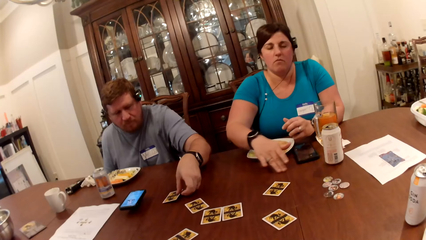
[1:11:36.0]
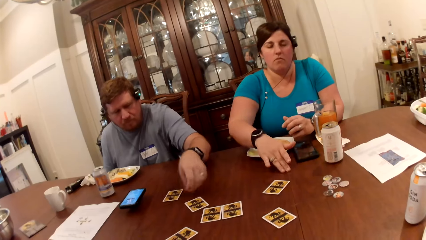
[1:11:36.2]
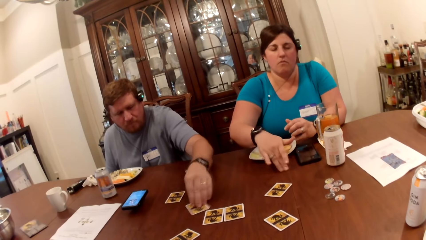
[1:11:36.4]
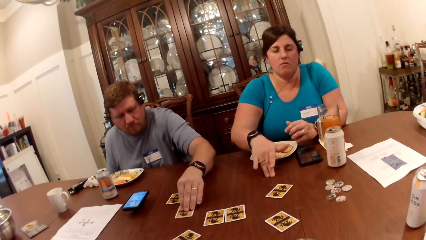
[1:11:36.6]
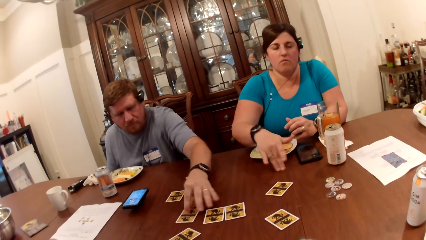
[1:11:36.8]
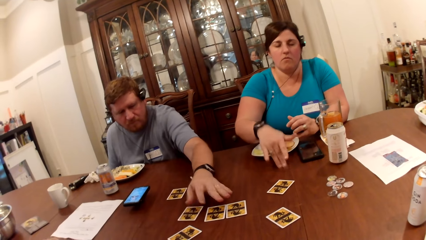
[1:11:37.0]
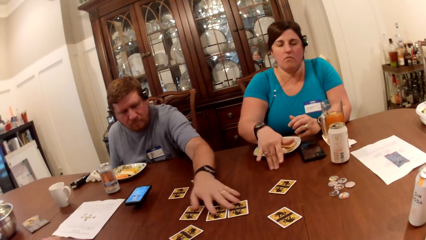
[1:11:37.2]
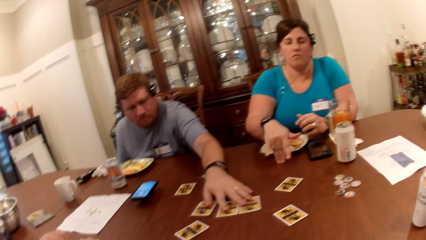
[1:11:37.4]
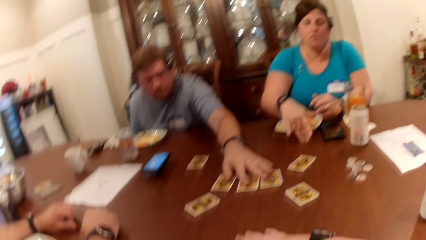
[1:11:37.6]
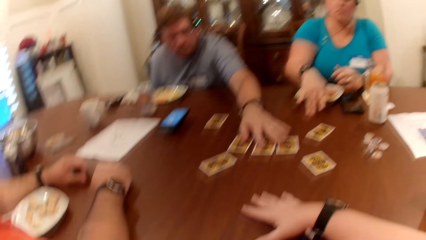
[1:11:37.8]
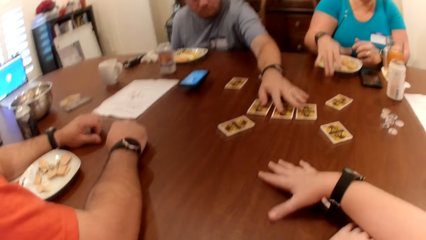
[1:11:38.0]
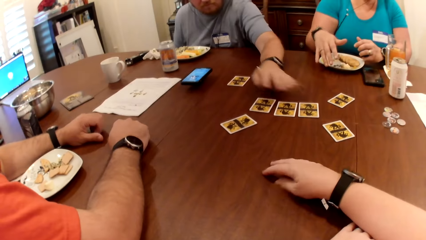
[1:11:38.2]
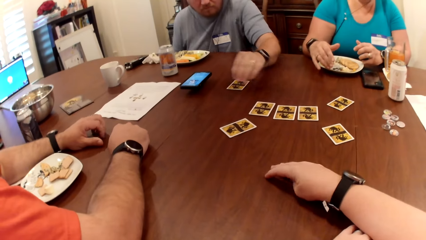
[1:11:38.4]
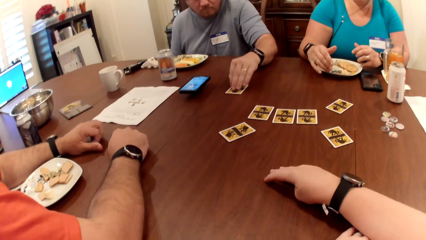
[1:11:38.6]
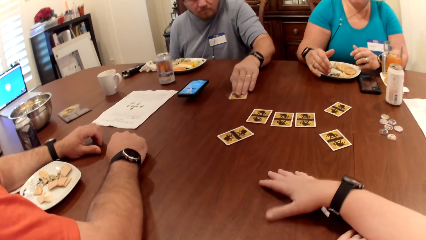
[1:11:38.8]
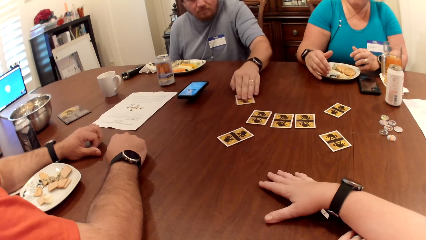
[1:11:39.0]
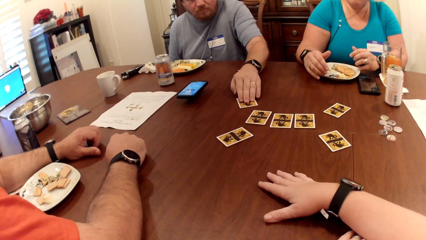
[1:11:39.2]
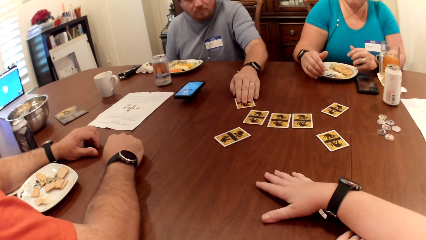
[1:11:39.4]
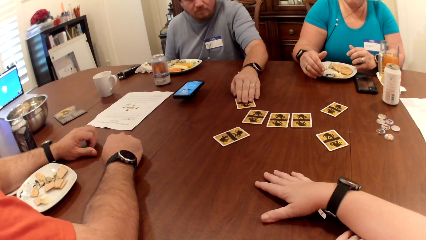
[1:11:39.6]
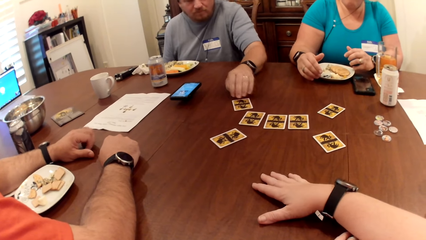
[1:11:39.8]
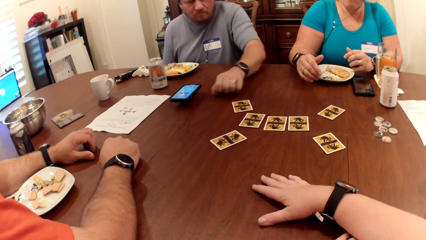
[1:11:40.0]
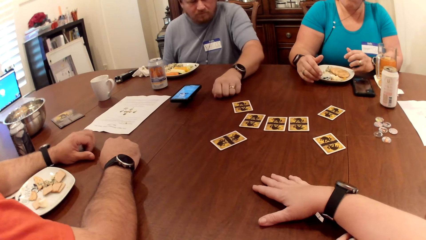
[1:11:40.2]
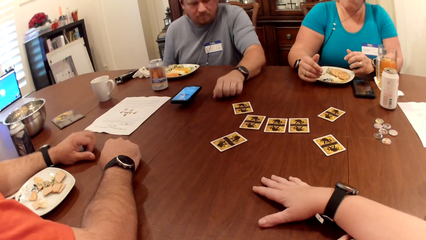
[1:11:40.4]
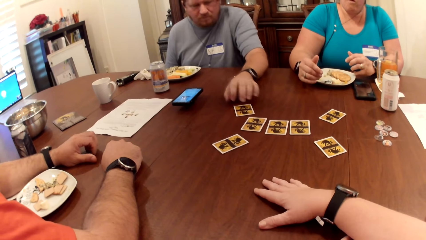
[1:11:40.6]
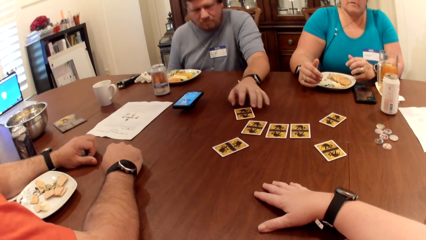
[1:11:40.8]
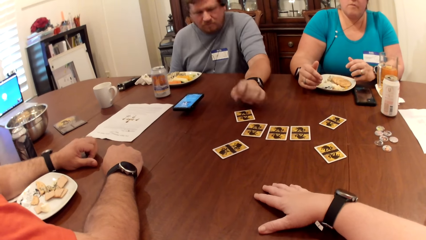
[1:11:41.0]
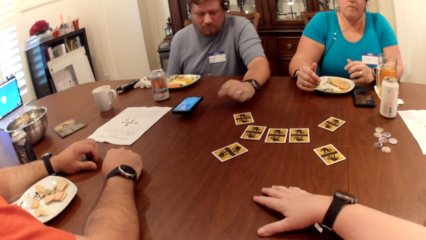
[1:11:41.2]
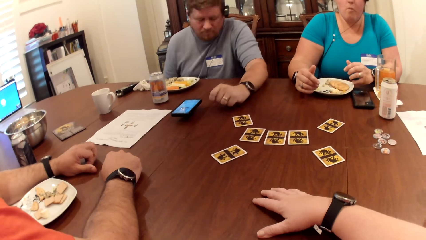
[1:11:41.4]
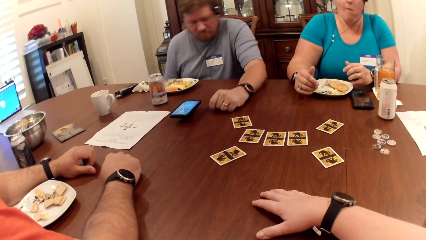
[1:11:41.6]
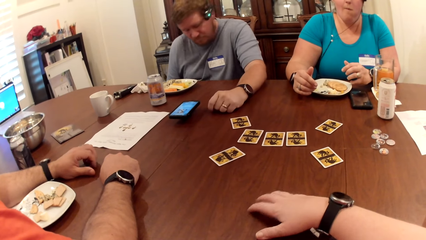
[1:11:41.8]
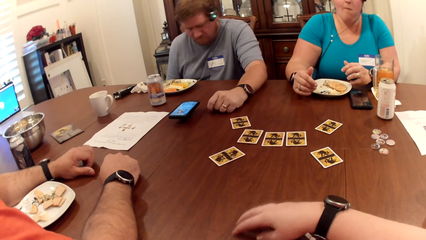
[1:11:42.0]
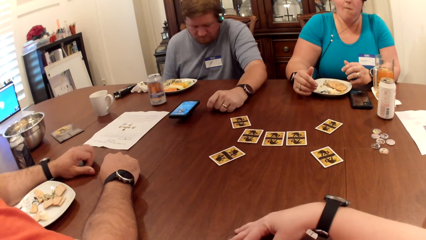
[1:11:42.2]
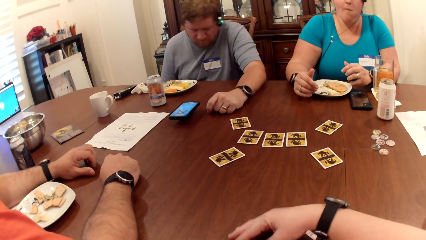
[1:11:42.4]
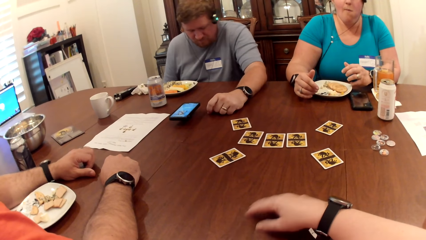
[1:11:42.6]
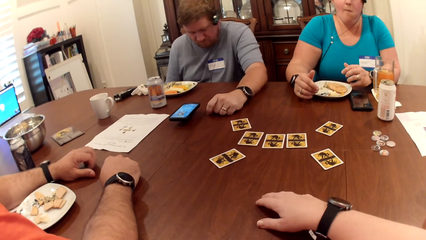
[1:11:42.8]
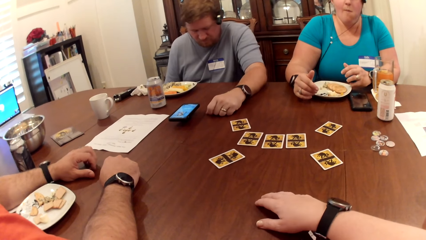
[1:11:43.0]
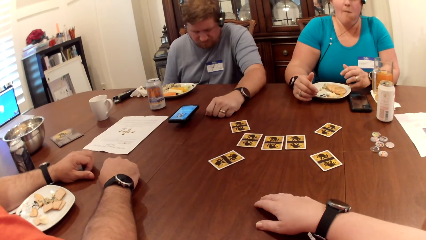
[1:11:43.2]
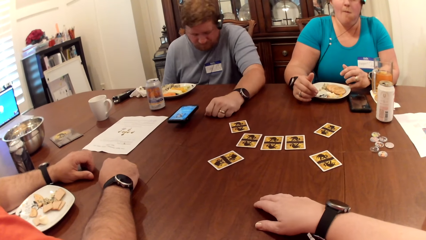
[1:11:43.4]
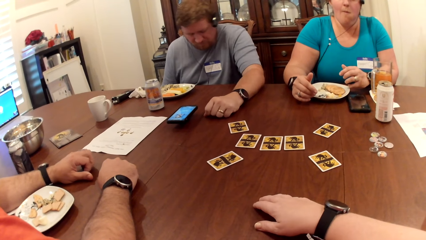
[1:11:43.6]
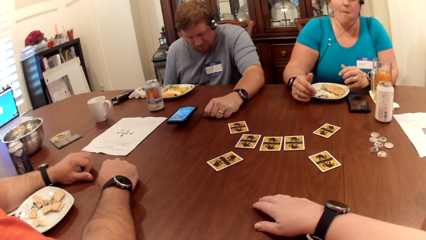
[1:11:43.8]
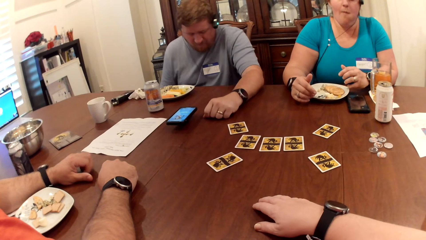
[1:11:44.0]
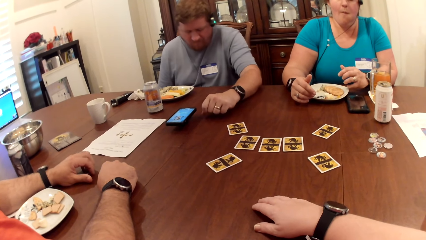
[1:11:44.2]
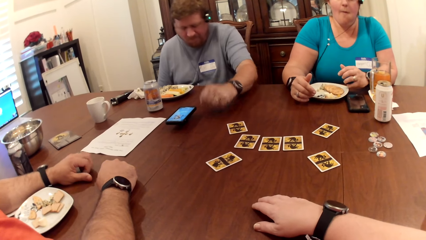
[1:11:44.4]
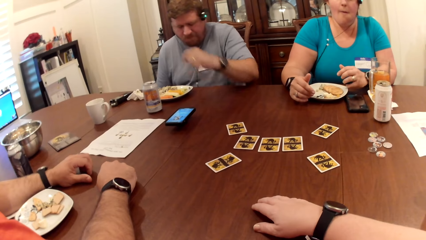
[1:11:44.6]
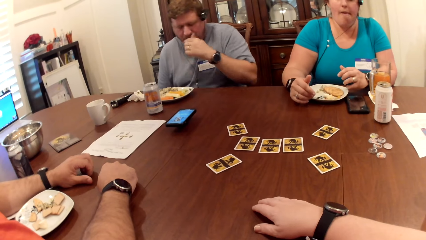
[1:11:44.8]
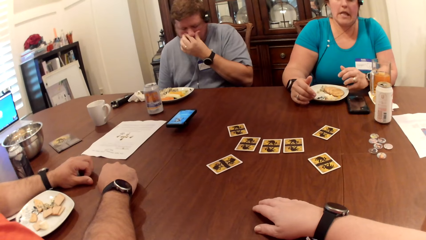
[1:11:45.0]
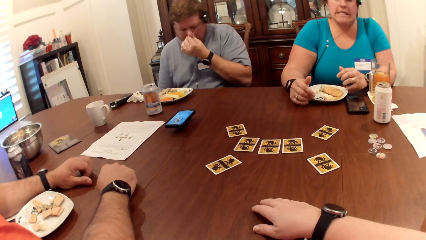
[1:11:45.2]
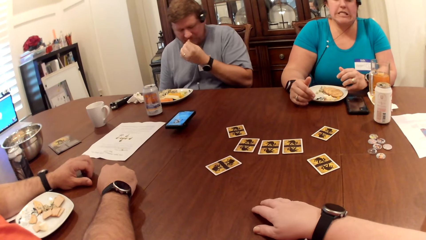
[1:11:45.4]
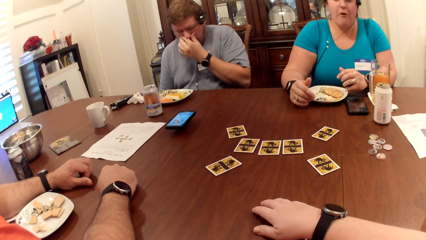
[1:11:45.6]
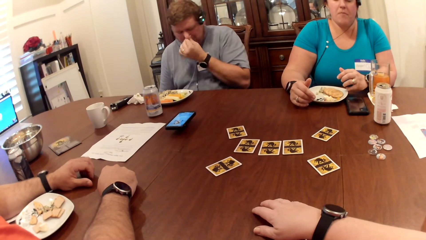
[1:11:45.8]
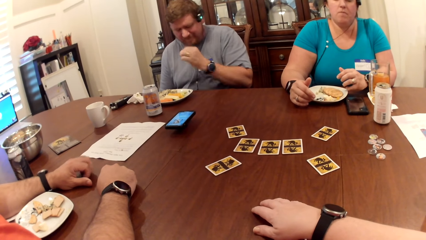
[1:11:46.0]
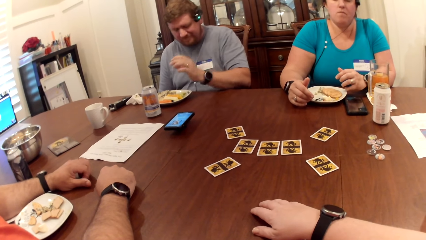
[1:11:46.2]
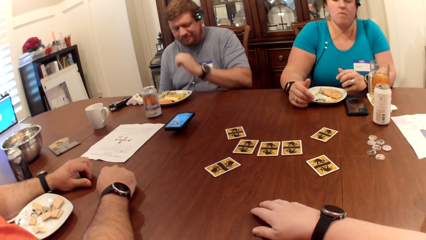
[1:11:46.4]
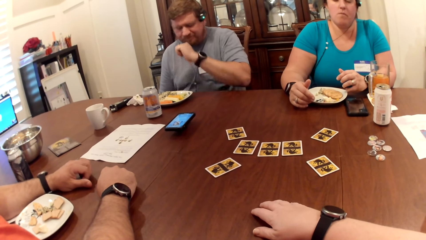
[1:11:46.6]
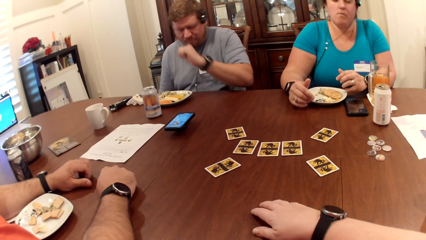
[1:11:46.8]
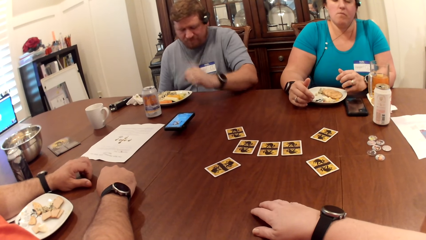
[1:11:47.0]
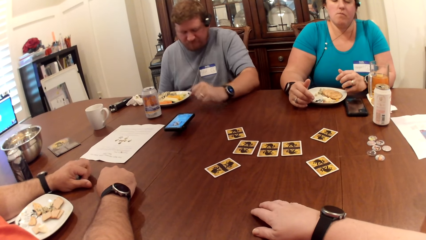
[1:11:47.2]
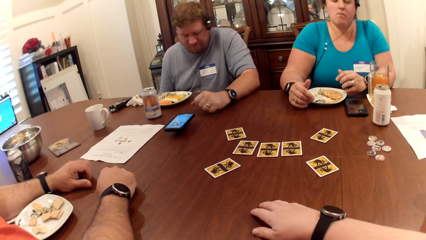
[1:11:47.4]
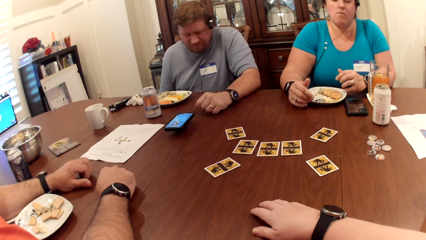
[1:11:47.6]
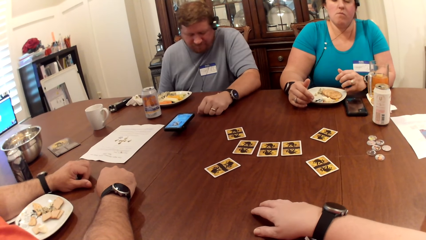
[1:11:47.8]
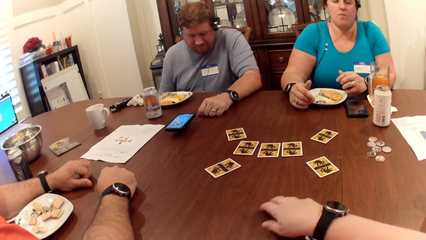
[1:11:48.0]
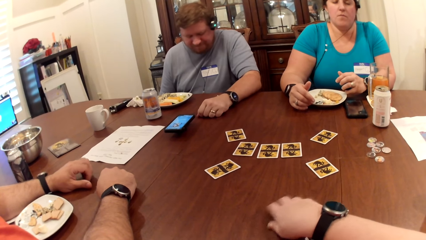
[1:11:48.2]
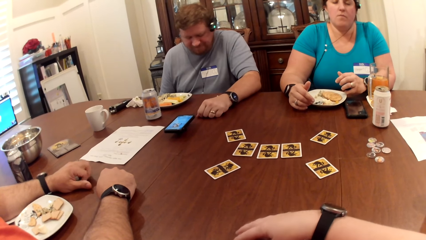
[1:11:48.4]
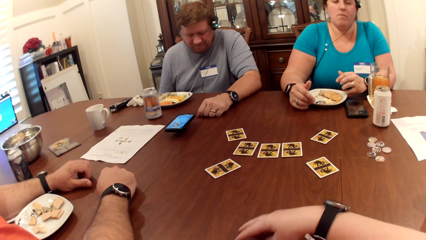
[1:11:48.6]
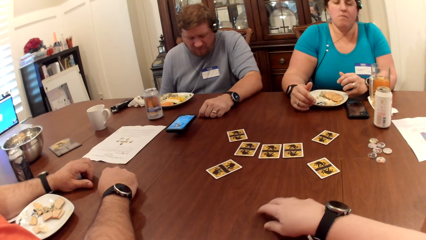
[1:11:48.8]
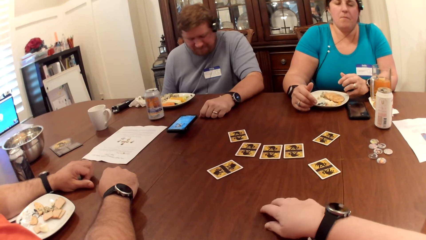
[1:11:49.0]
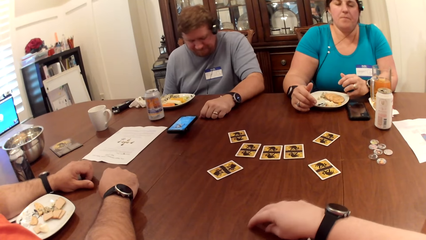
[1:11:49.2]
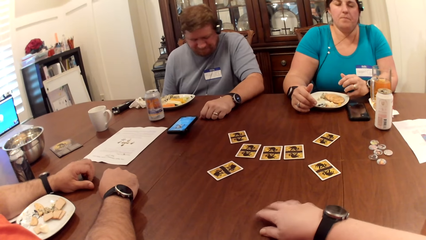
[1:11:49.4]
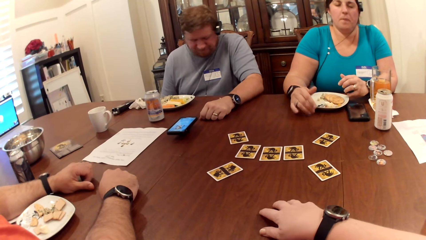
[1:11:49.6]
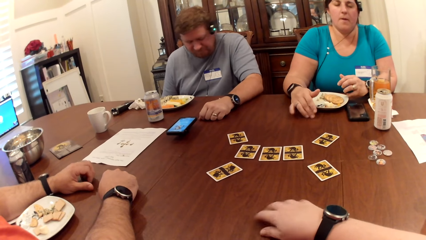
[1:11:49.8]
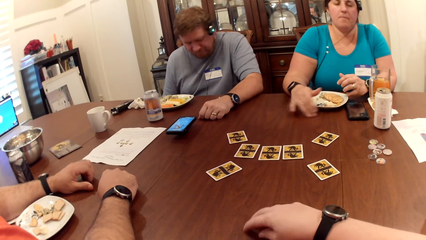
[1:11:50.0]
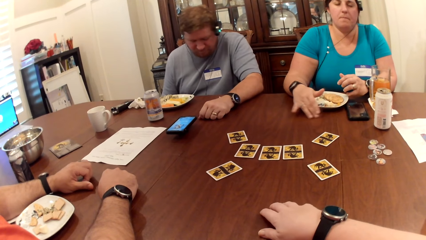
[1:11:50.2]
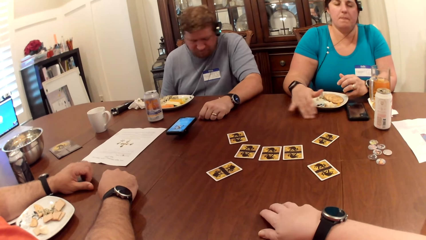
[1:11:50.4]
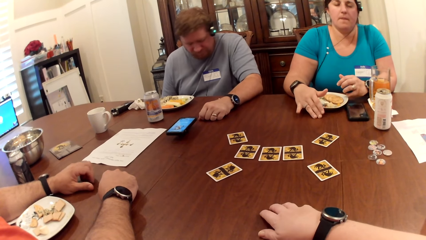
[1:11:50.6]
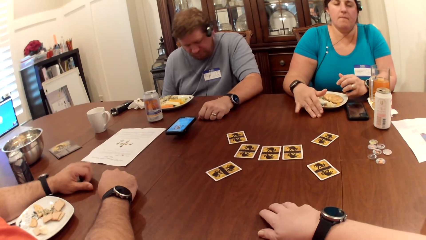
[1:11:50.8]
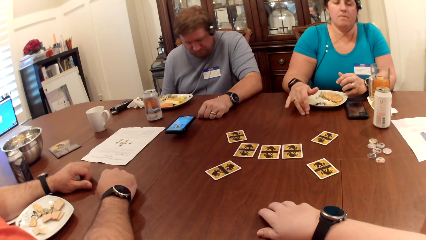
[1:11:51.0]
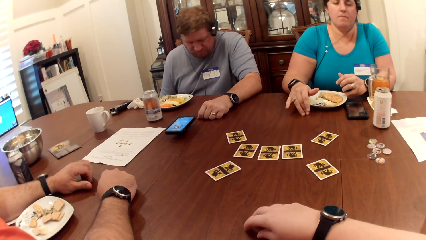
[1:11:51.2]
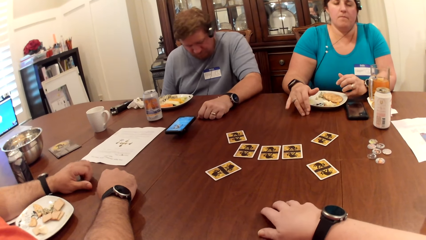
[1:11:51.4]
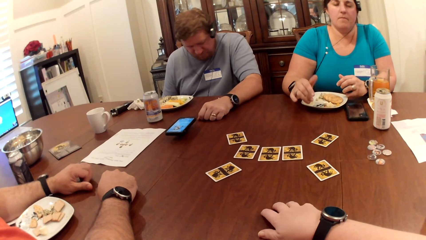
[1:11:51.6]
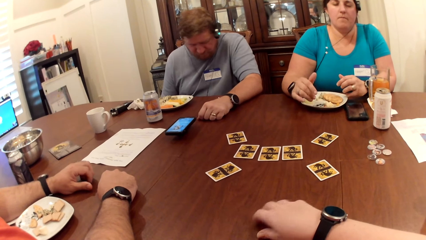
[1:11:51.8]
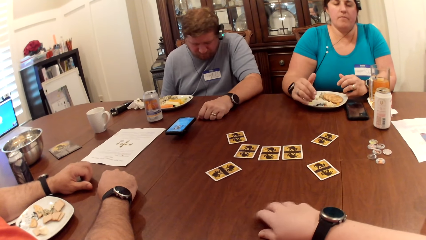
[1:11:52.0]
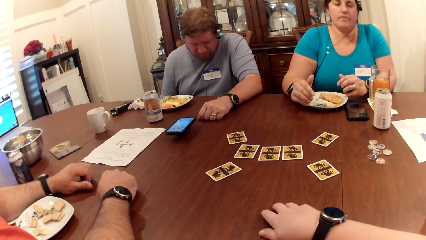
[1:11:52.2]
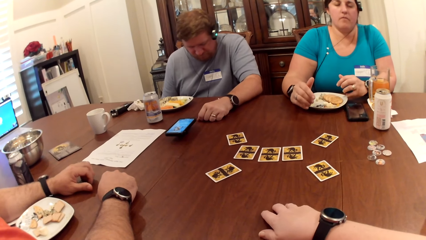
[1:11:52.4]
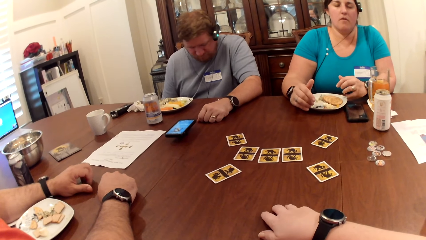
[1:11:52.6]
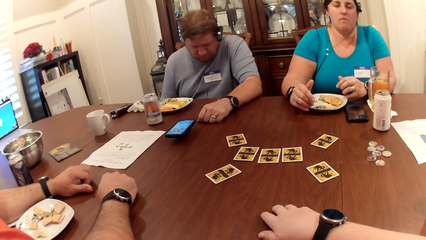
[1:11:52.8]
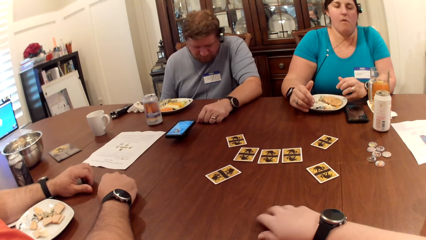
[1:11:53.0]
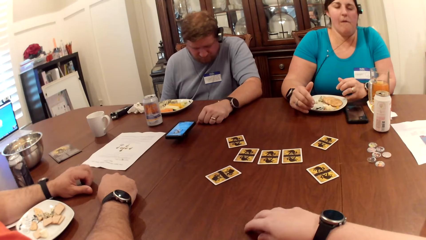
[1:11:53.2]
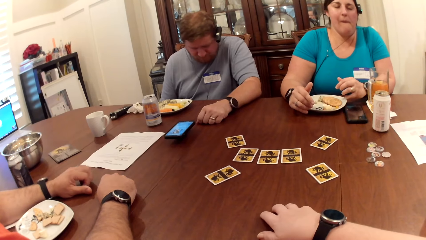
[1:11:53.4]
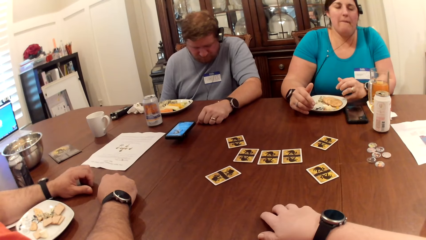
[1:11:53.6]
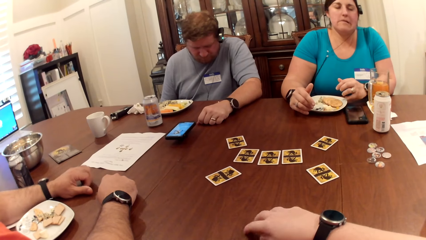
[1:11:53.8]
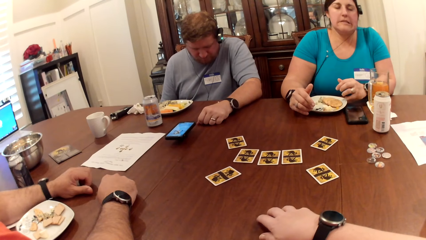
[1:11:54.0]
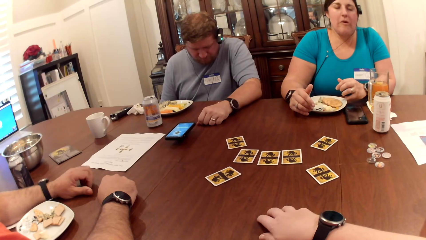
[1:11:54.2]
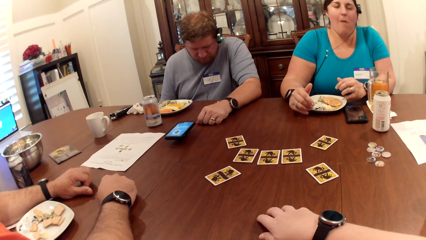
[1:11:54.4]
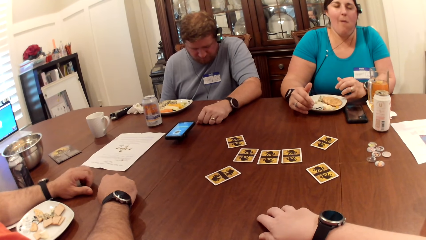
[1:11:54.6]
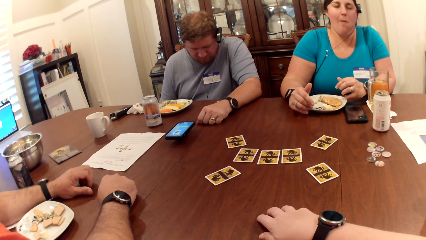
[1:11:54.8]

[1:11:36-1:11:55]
The man places the card in his right hand on the table. He moves a card on the table with his left hand. He moves three cards on the table with his left hand. A woman rubs her hand on the table. The man moves a card on the table with his left hand. He touches his nose with his left hand. He nods his head. The camera wearer touches the table.
